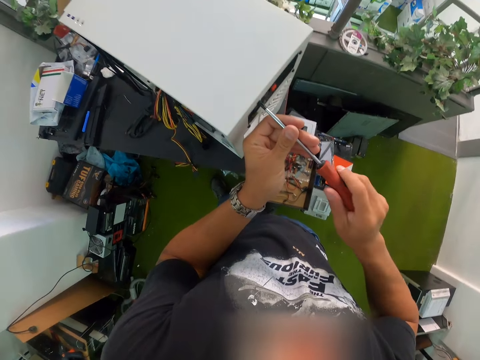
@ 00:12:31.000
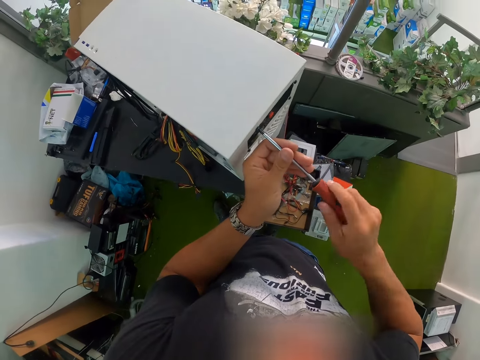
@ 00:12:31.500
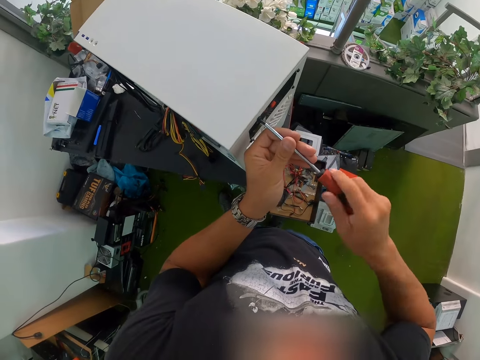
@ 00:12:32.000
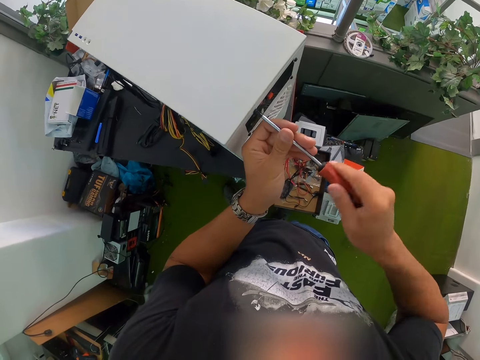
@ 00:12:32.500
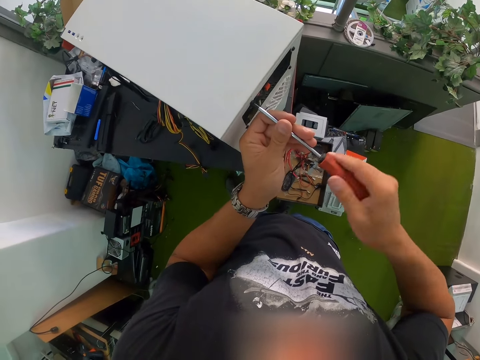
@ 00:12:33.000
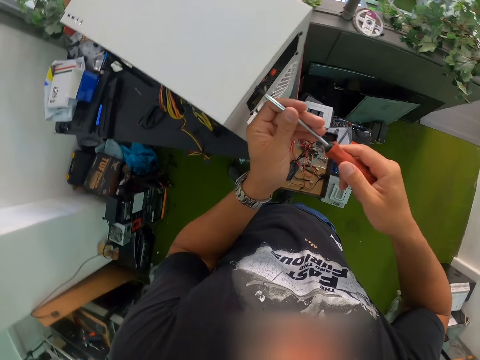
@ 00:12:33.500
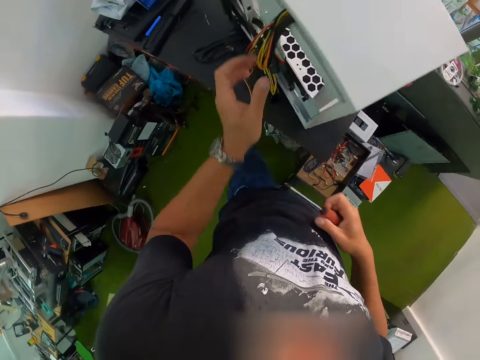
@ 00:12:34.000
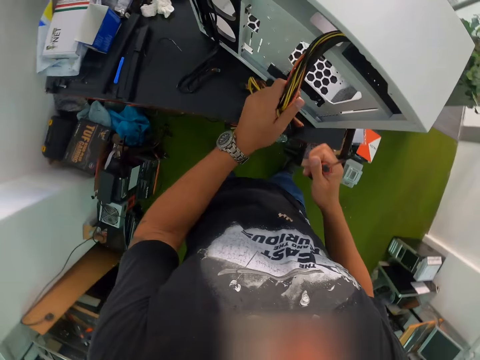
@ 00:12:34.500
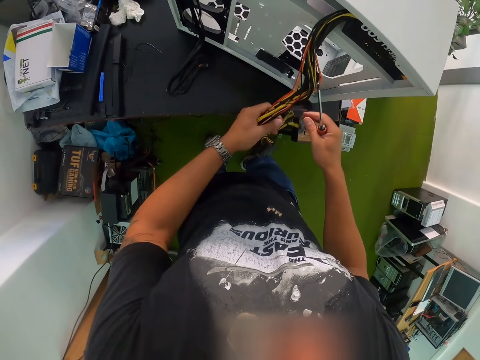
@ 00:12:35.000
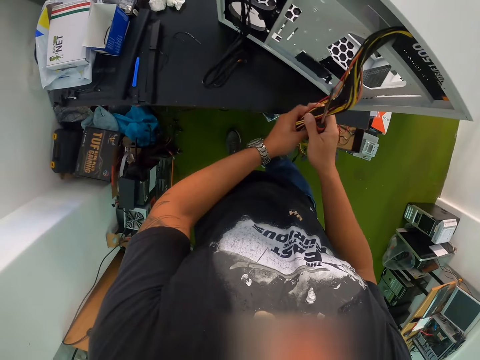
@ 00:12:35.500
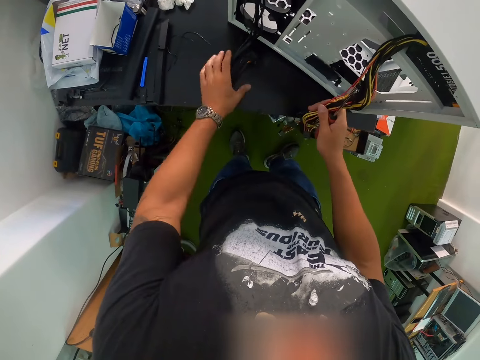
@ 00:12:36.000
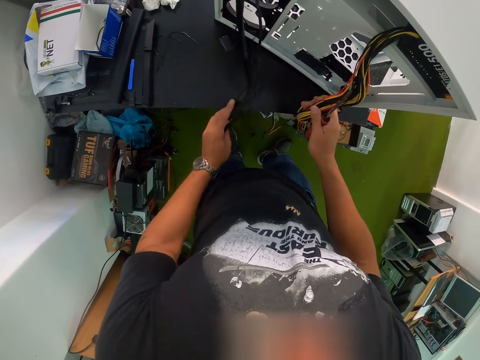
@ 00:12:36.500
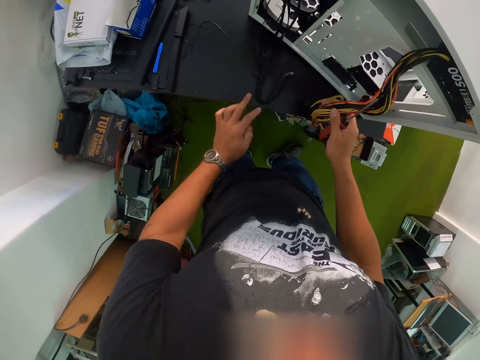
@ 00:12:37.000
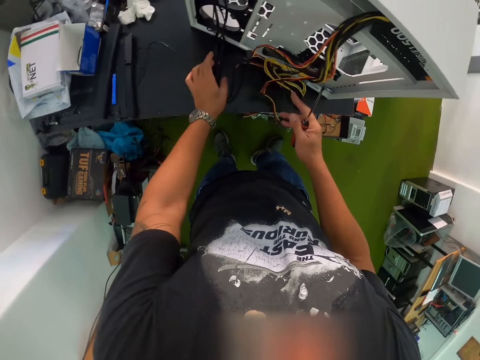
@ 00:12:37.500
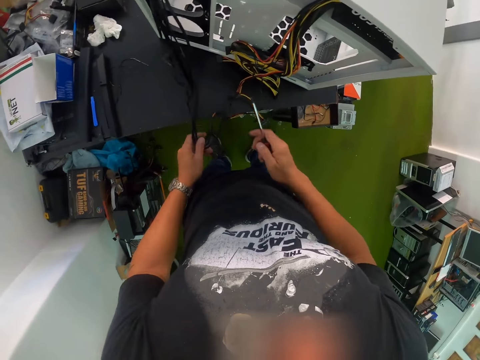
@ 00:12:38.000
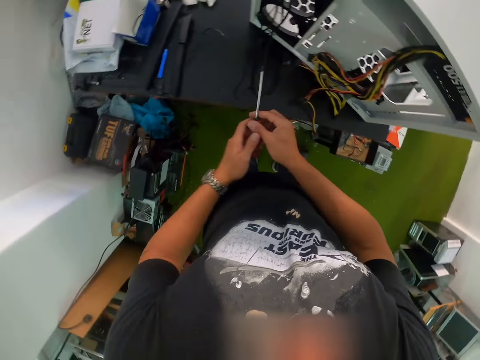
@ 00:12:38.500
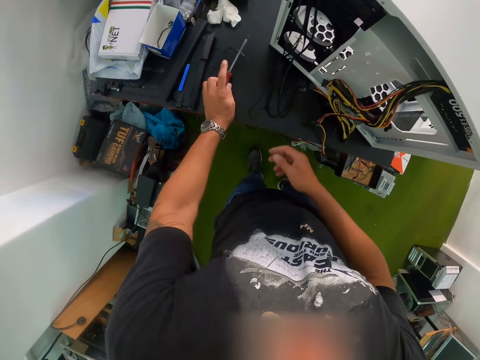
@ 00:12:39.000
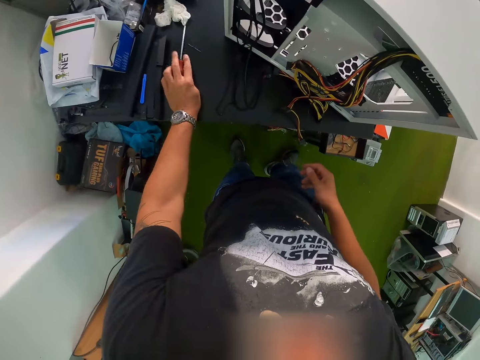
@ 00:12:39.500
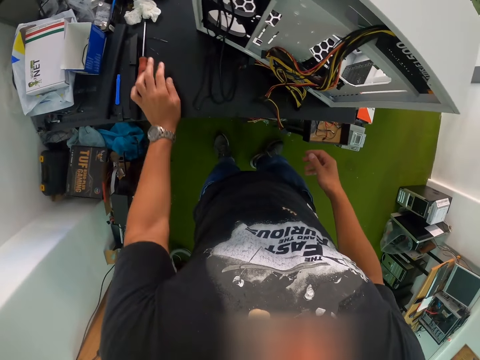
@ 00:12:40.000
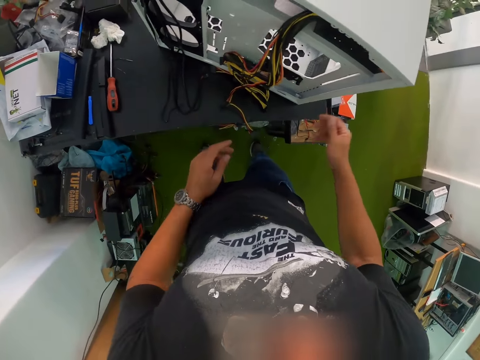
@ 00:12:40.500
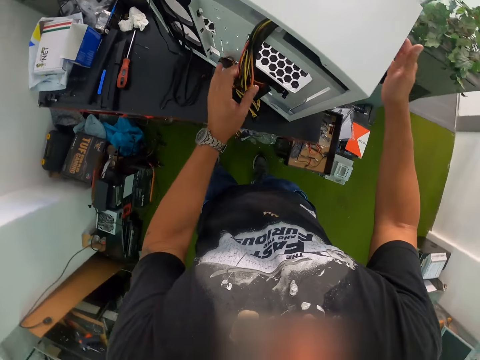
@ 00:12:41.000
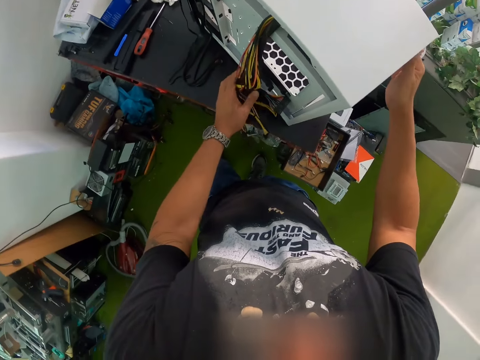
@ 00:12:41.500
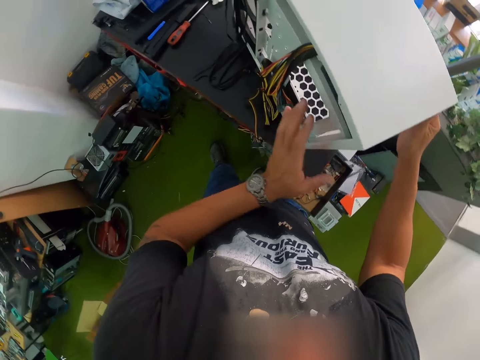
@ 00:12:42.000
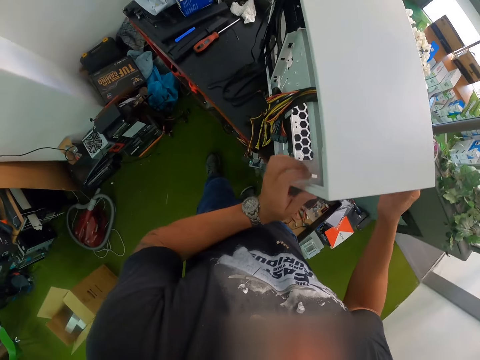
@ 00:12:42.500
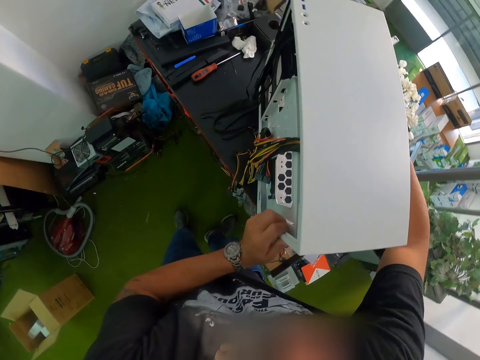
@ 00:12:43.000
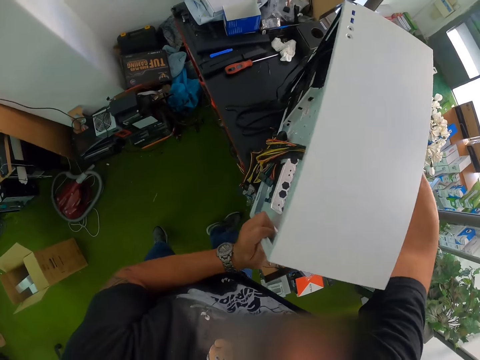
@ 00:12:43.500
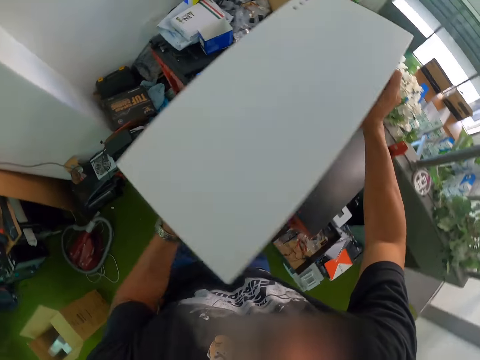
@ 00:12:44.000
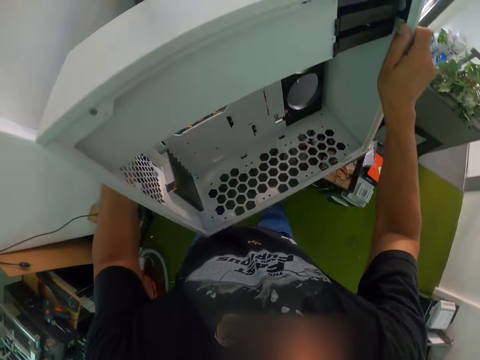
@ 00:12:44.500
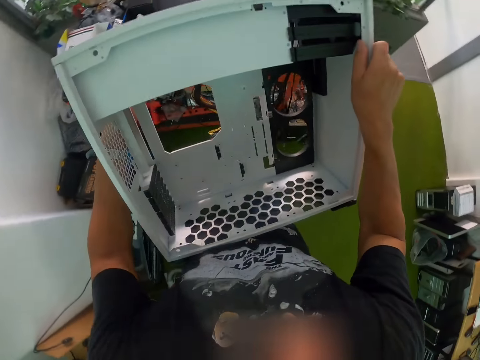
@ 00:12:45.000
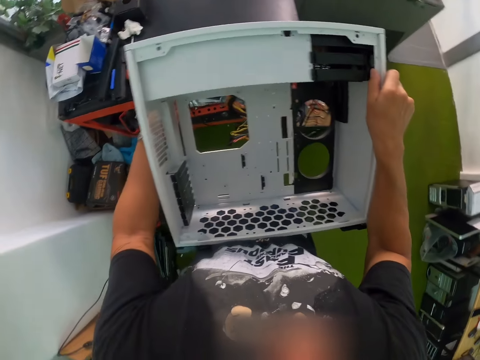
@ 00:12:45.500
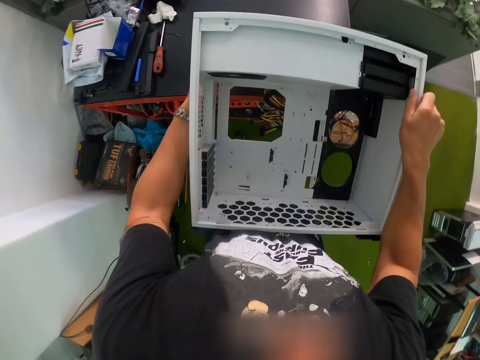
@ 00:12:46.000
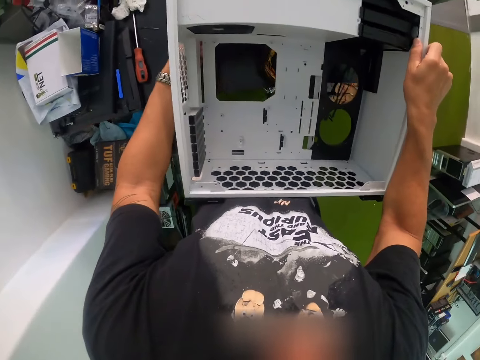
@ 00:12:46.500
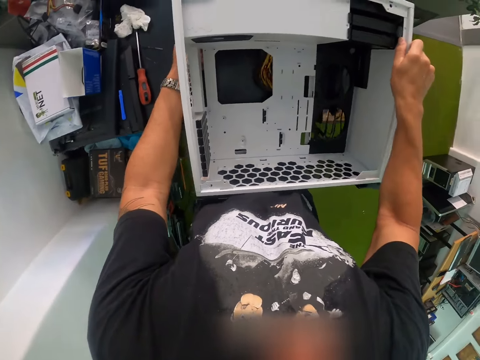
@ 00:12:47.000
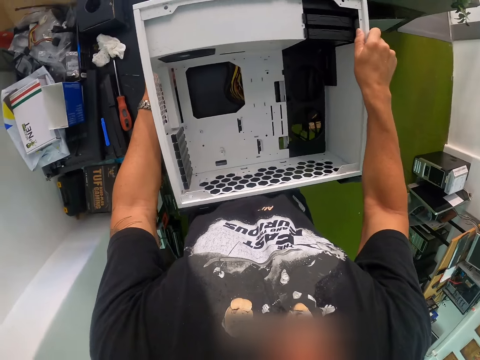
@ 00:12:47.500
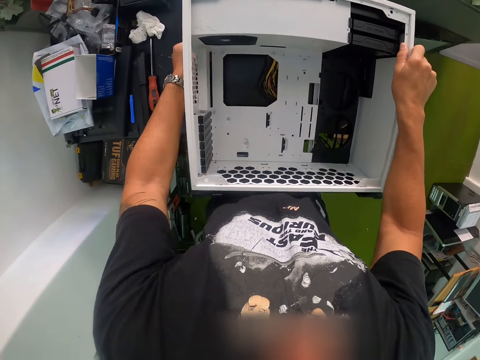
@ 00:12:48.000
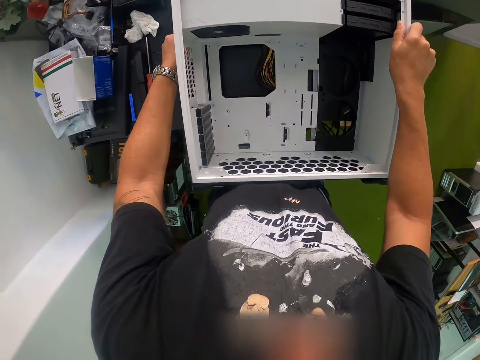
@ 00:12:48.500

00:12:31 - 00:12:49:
The camera wearer touches the power supply unit cables. He holds some wires from the computer case with both hands. He touches the computer case cables. He passes the magnetic screwdriver to his left hand from his right hand. He drops the magnetic screwdriver on the table with his left hand. He adjusts the computer case on the table. He carries the computer case on the table with both hands. He tilts the computer case horizontally with both hands. He drops the computer case on the table with both hands.

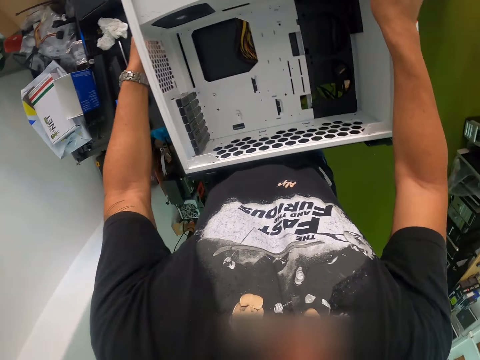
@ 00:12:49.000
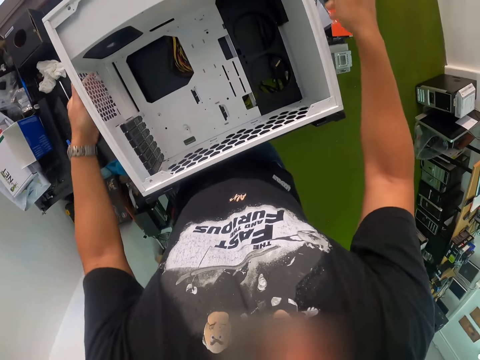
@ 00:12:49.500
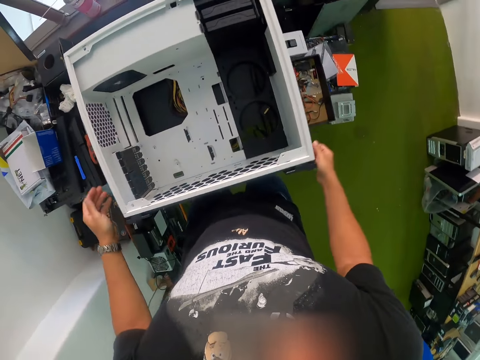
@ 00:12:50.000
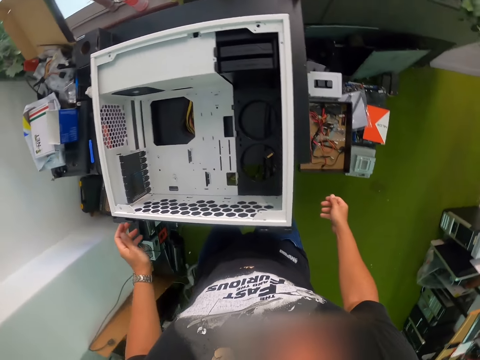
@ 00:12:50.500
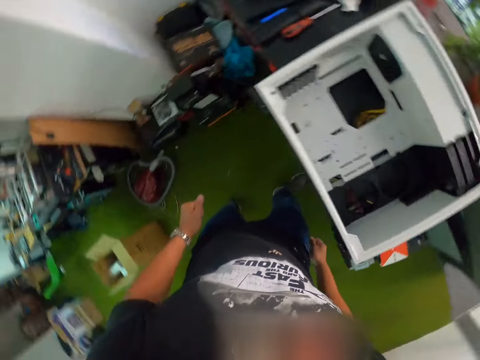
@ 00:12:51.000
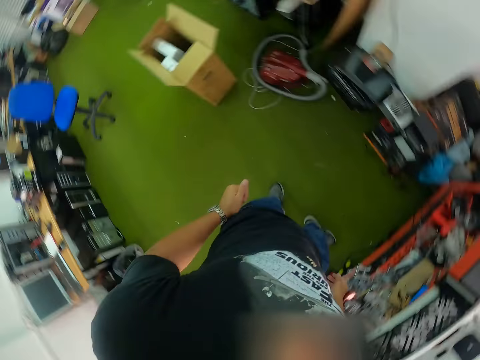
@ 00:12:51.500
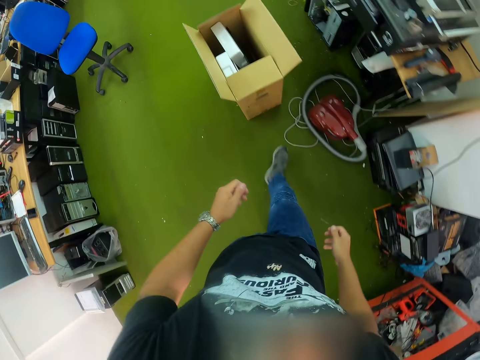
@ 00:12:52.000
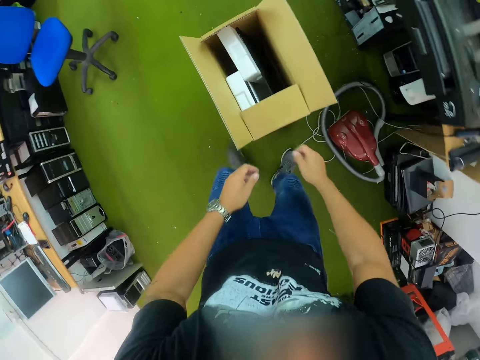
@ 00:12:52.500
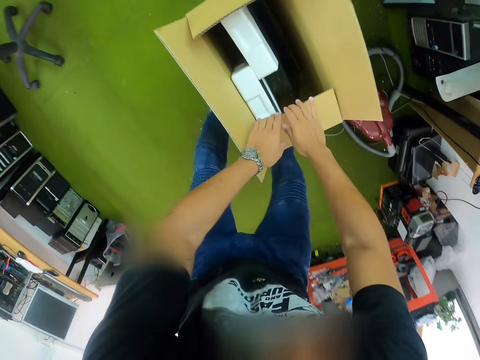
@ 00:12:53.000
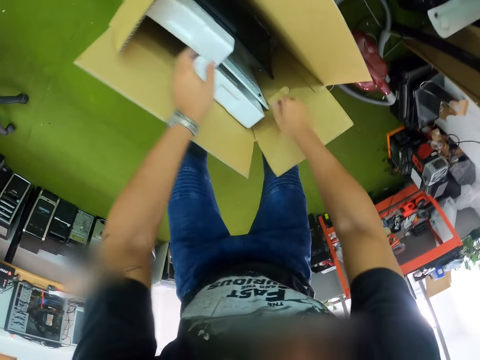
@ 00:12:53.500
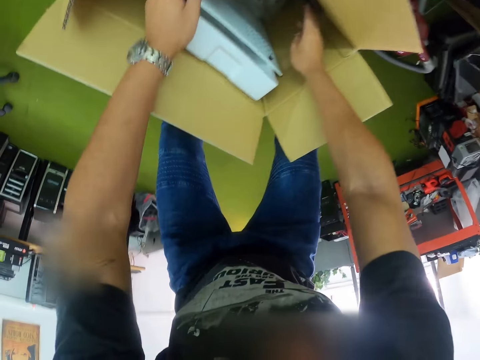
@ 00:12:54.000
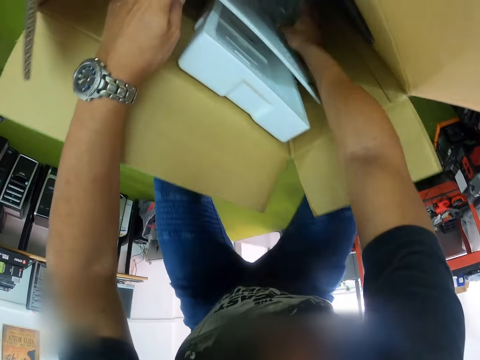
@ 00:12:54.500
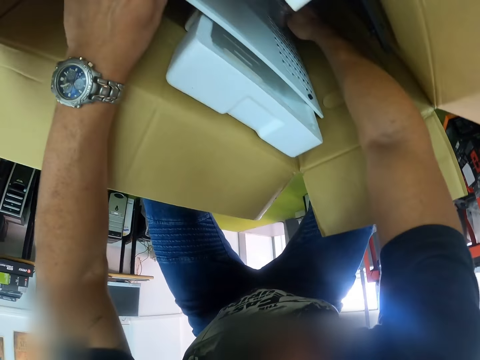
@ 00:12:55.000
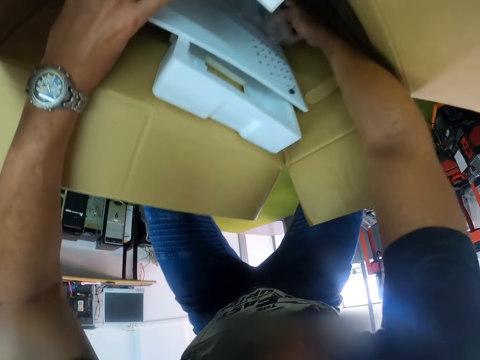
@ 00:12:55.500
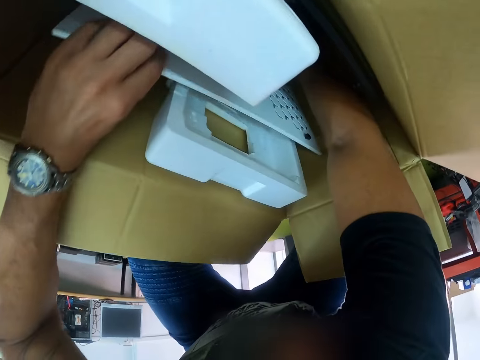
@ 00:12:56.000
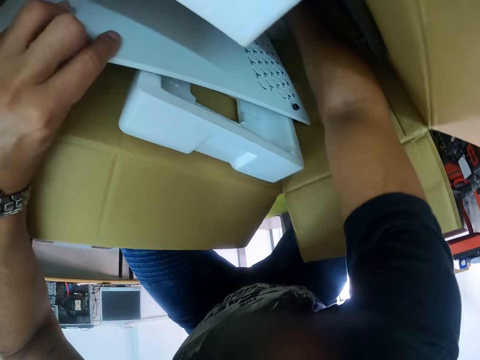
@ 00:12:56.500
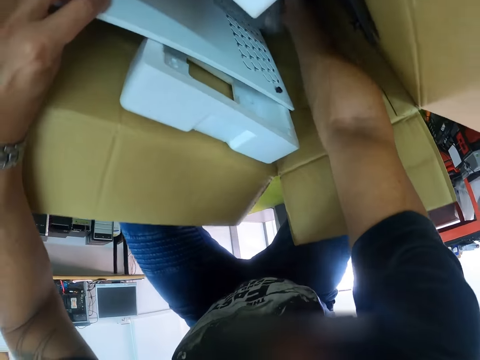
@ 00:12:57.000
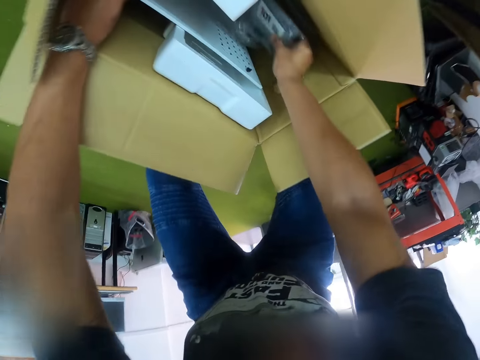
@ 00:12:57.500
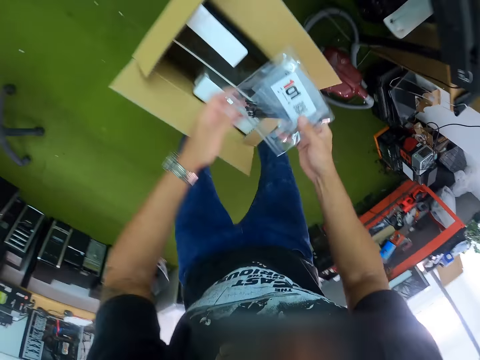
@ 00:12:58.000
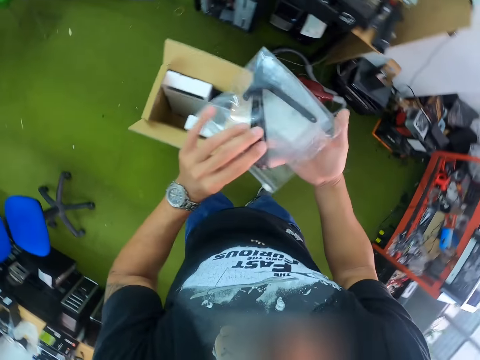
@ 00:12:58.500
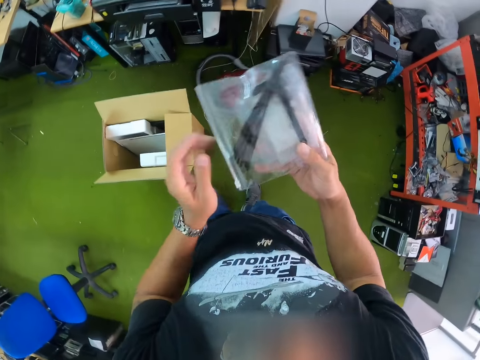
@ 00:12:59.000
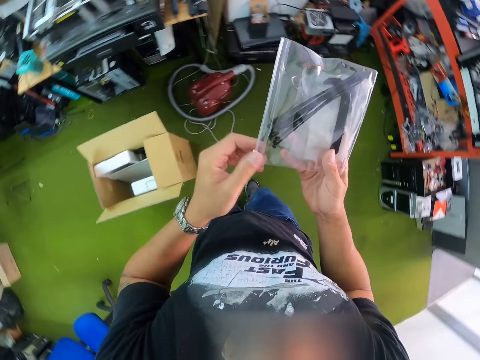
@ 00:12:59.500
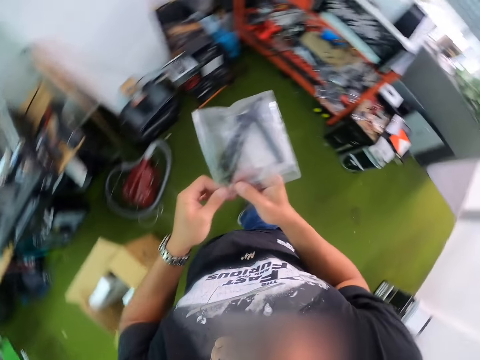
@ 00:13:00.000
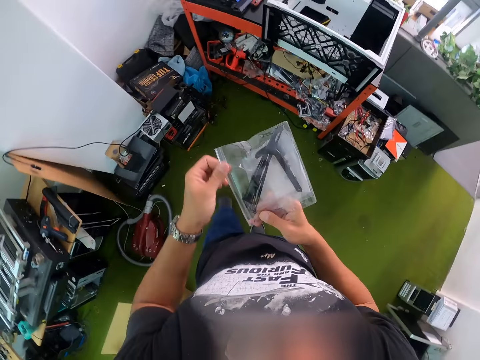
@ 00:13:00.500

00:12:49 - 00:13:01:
The camera wearer walks in the room. He opens the box on the floor with both hands. He holds the computer case in the box with his left hand. He picks a polymer bag from the box with his right hand. He opens the polymer bag with both hands. He unseals the cover of something.
